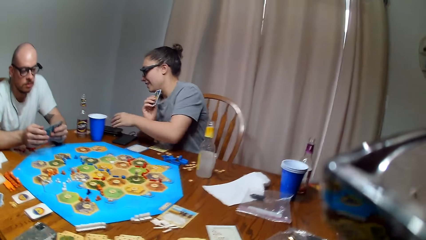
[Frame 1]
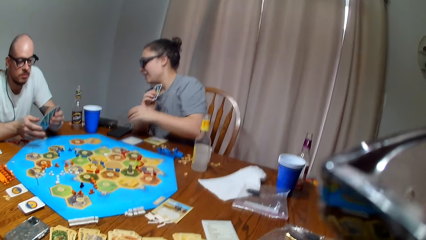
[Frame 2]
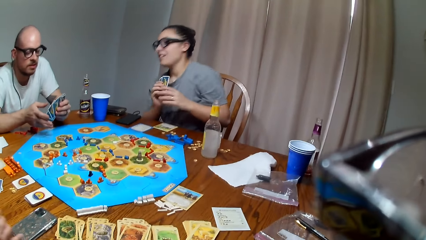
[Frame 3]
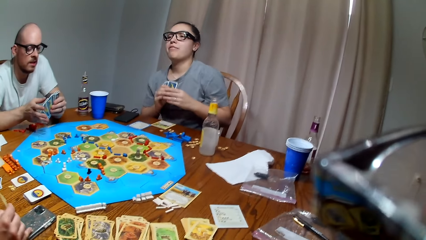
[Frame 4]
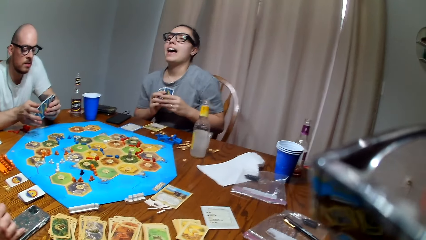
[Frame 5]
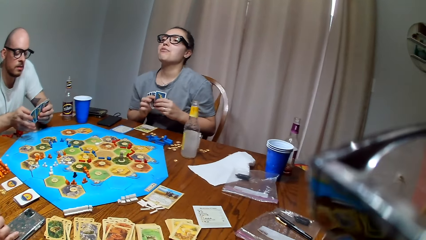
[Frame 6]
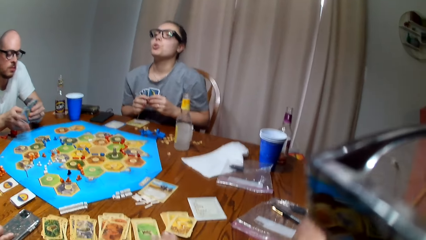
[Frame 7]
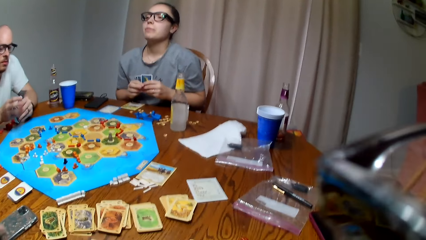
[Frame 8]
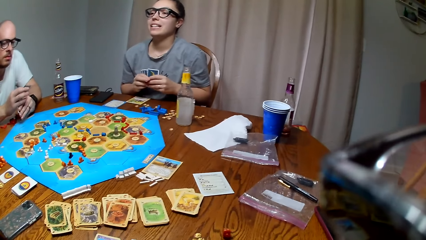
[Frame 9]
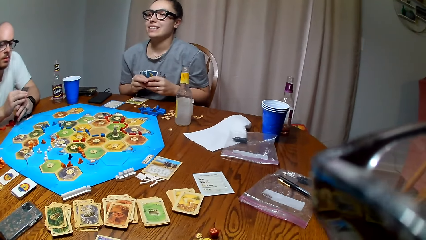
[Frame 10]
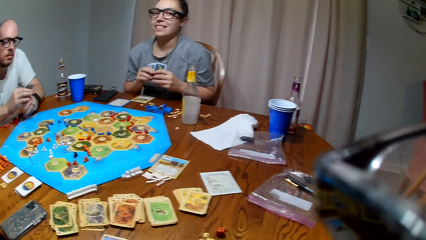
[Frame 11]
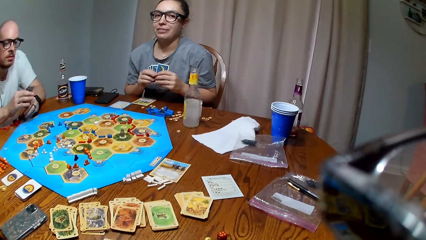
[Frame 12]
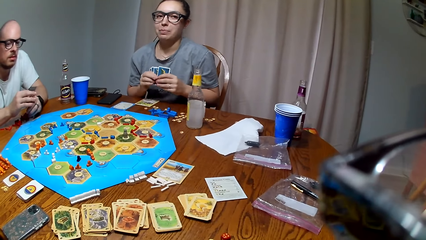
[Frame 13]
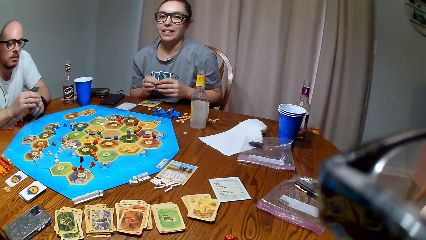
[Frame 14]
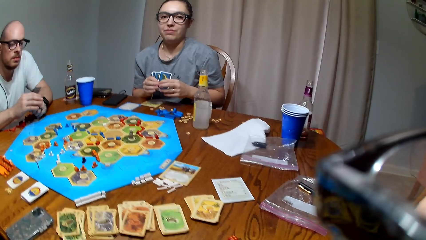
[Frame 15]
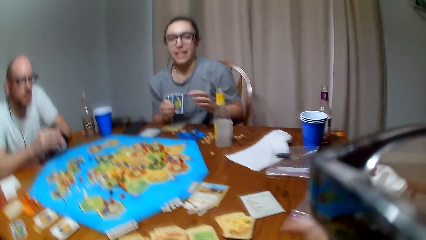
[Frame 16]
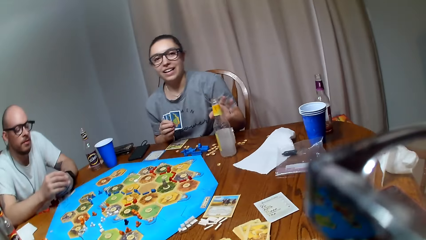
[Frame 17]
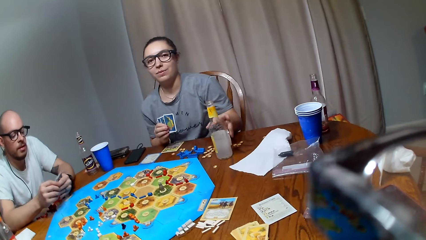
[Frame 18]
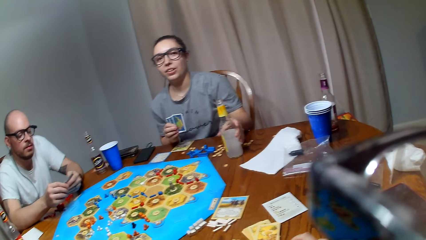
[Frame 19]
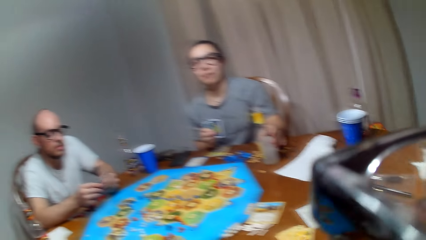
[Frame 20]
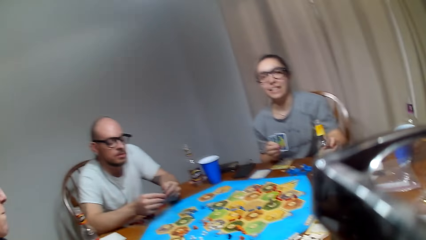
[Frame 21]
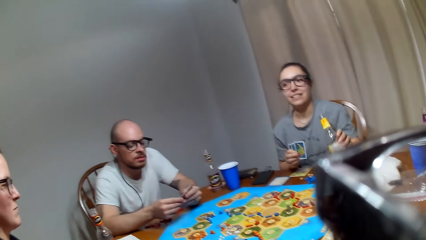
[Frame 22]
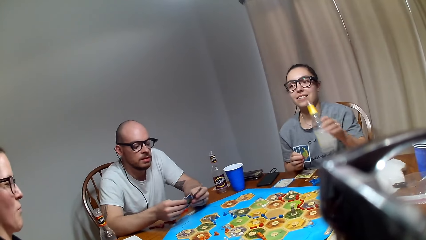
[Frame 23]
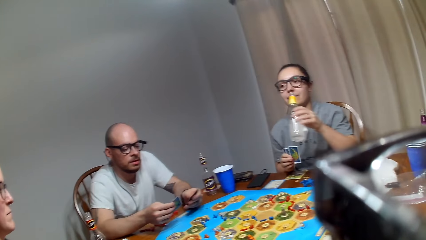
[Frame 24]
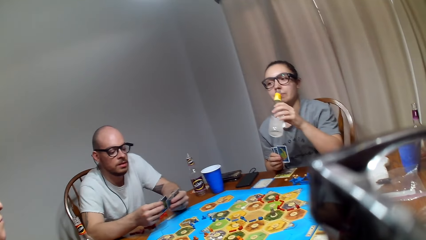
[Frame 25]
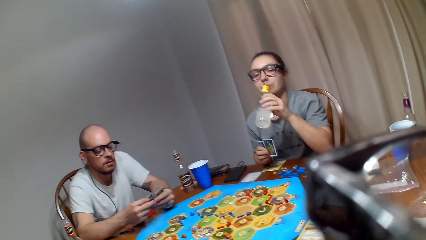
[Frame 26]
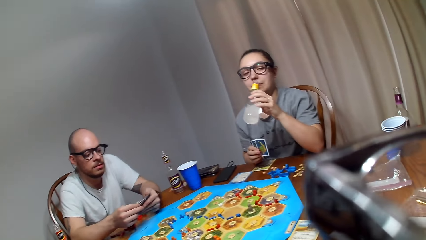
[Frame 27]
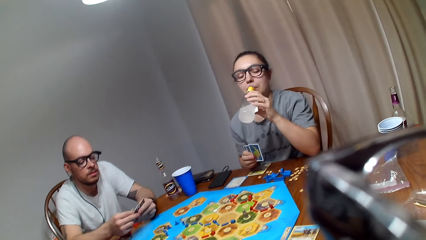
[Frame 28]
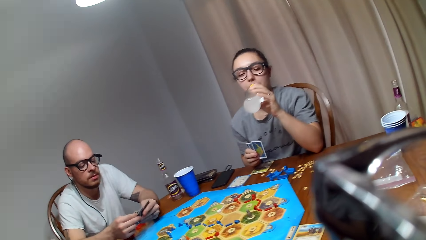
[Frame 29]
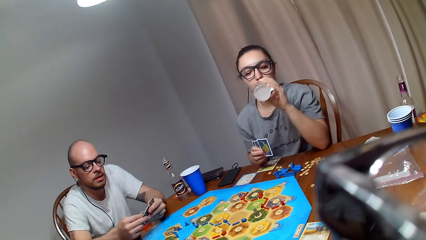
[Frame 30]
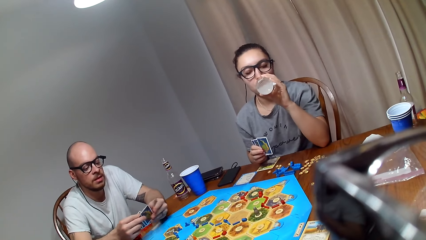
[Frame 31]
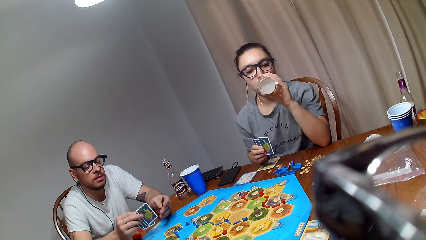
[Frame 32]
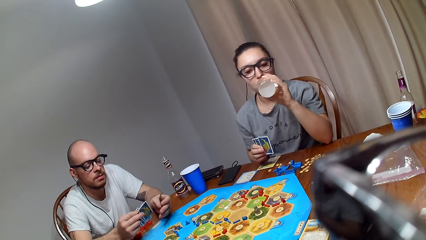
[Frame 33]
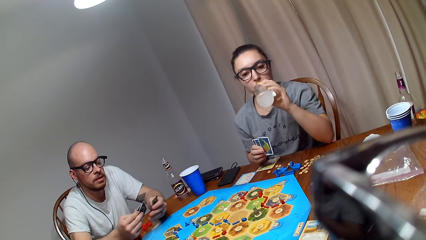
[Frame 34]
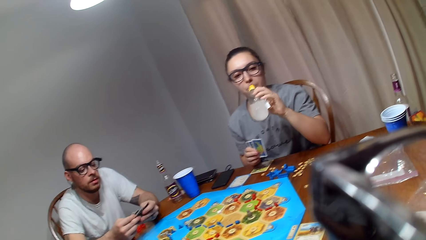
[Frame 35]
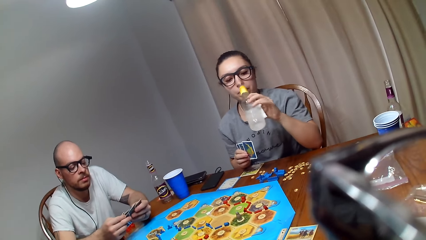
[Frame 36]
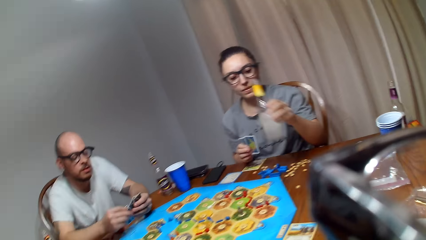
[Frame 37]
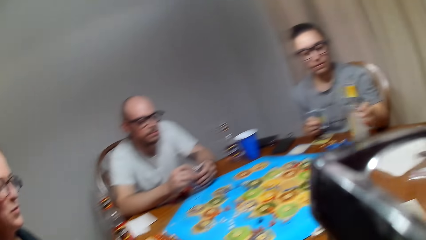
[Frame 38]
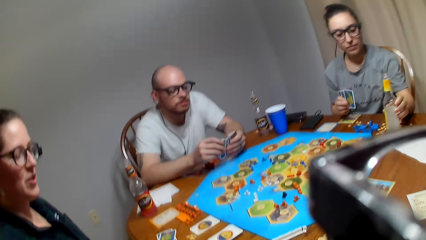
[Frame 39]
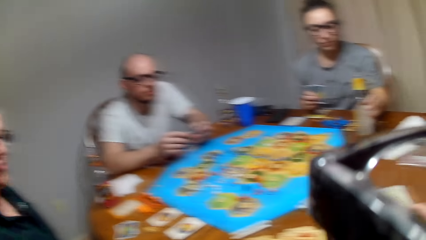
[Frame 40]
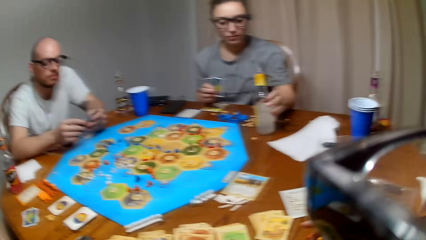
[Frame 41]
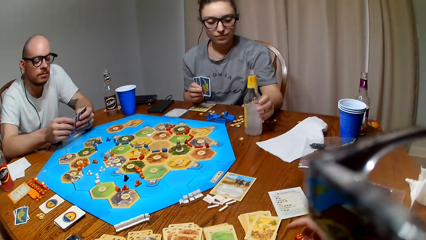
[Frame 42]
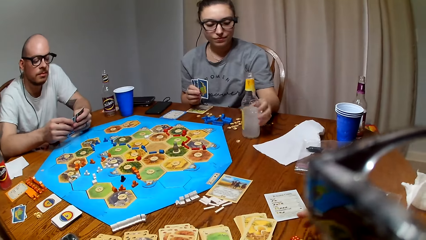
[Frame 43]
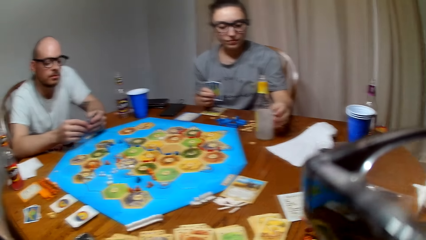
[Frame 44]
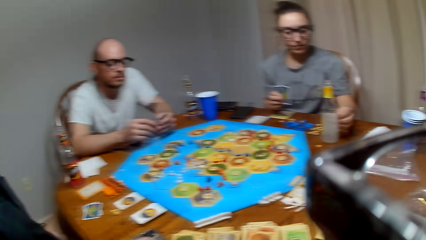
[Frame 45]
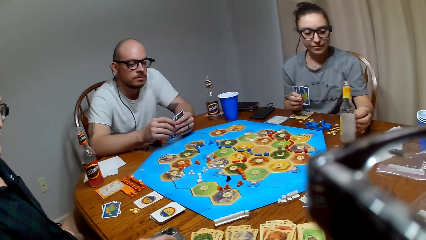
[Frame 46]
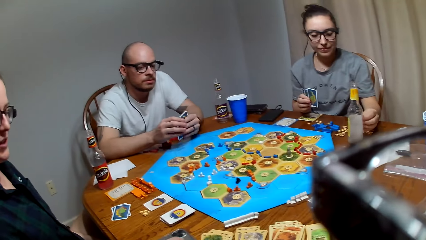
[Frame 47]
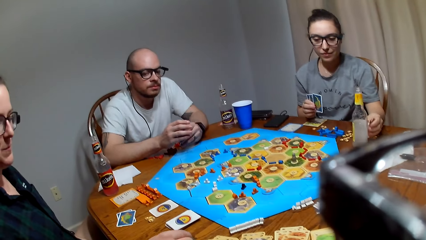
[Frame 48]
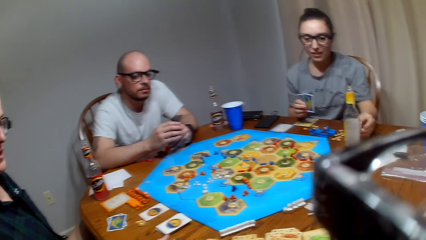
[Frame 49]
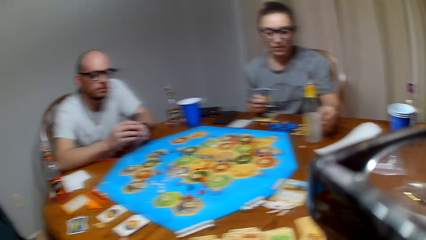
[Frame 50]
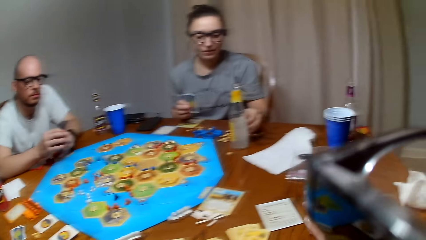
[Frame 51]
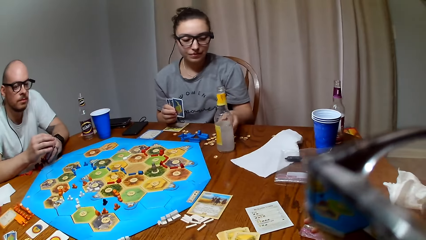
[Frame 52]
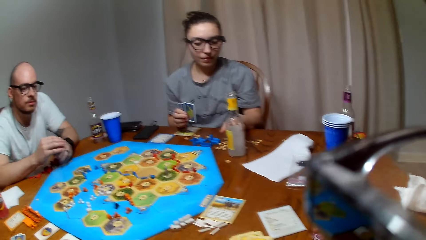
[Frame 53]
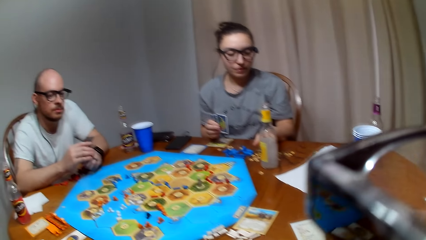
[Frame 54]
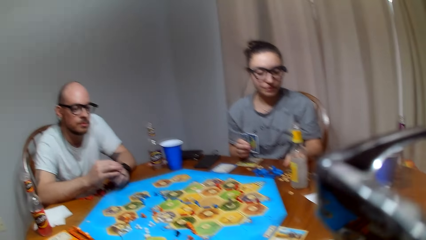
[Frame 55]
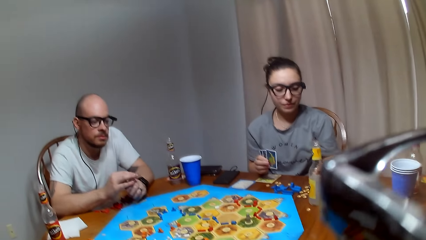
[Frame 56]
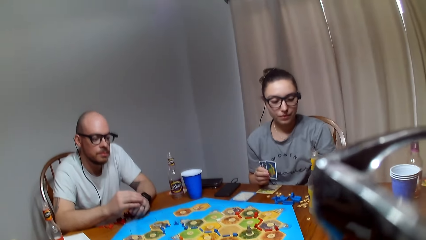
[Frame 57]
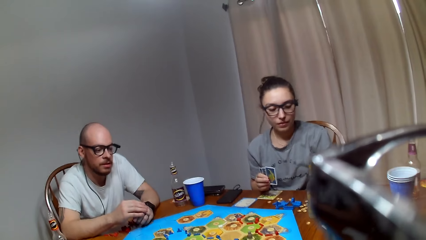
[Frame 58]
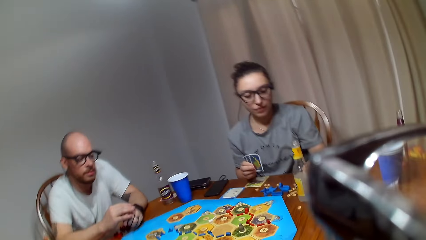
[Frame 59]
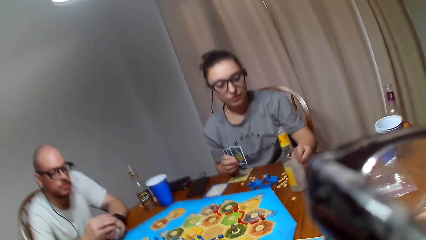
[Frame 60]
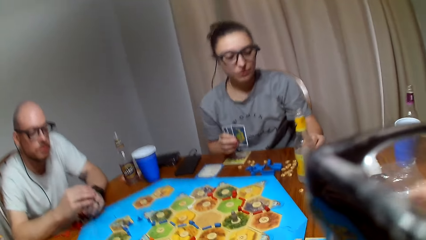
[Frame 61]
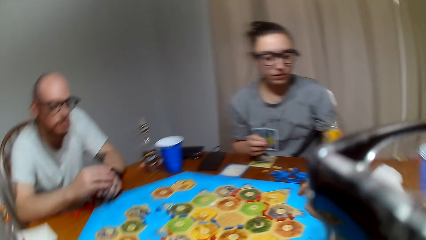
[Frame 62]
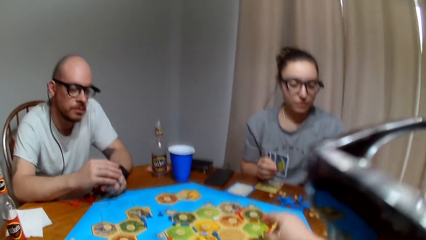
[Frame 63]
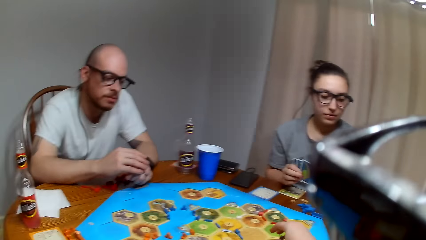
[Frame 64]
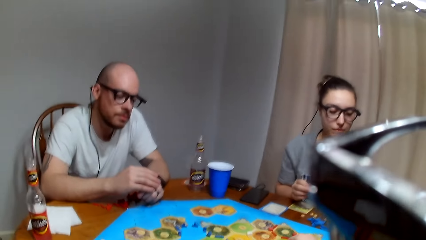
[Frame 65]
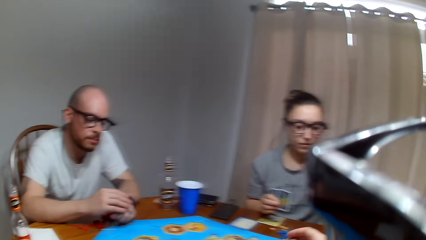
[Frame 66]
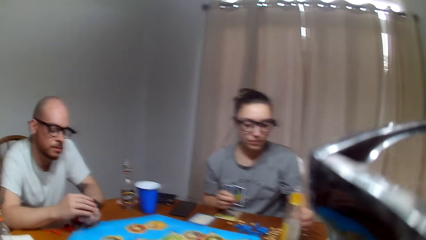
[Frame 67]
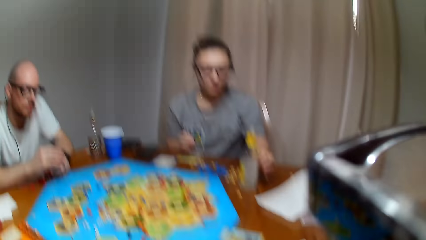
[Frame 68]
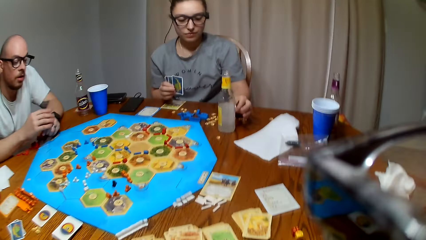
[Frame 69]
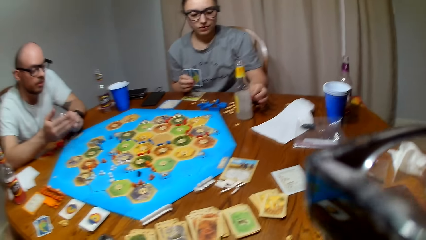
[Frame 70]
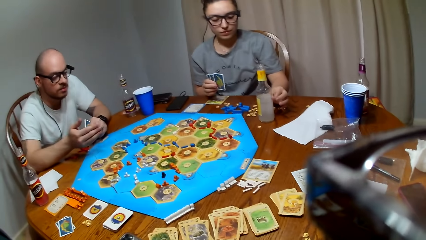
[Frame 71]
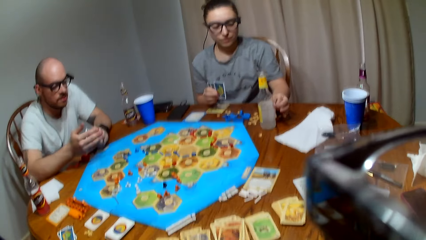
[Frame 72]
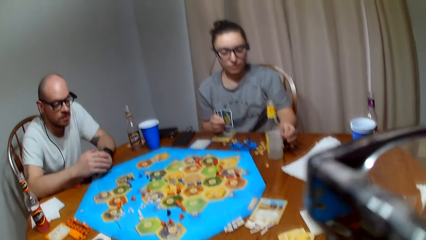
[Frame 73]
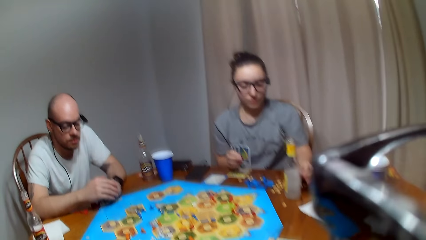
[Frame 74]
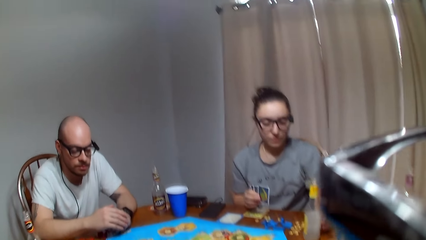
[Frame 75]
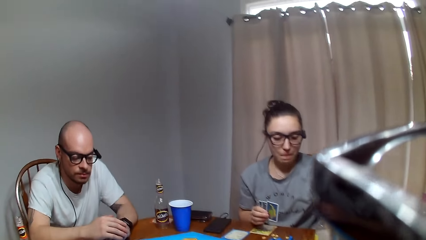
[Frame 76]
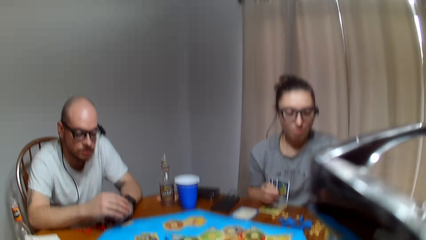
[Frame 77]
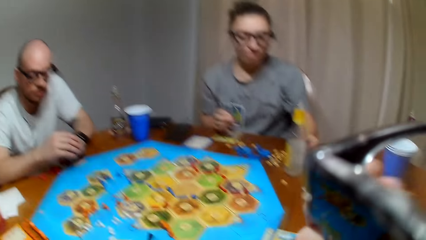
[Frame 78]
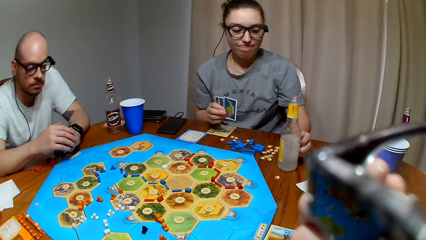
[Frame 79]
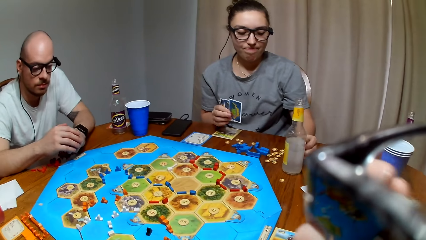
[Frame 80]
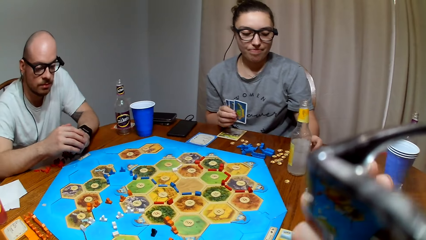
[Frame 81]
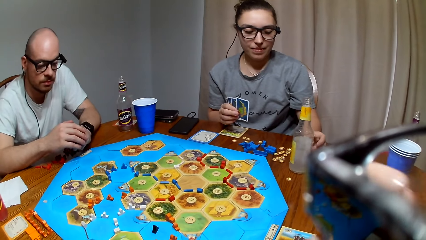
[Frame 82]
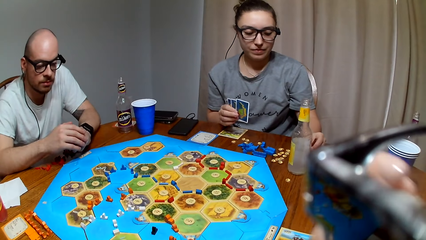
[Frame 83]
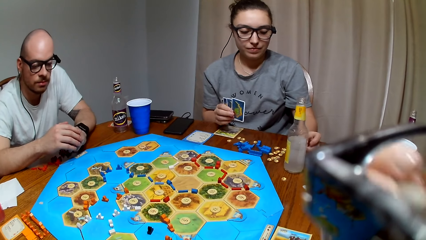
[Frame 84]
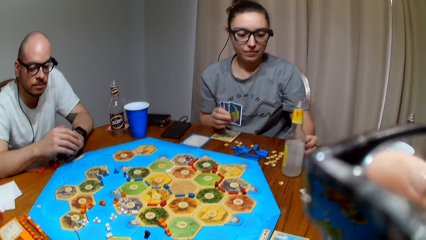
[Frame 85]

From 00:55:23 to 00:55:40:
A lady holds the mobile phone. The camera wearer drops dice on the table. The lady picks a drink from the table. A person drinks soda. A man shuffles the cards. The lady takes the drink. The lady places the drink on the table.
